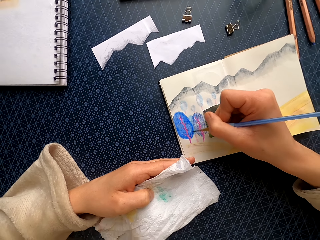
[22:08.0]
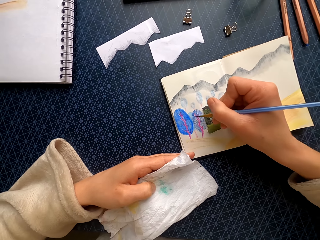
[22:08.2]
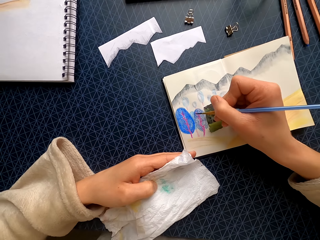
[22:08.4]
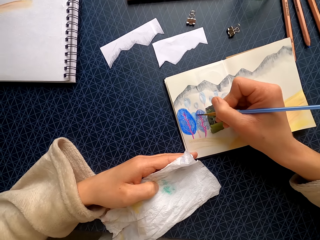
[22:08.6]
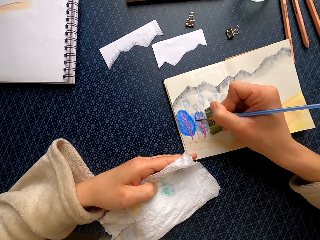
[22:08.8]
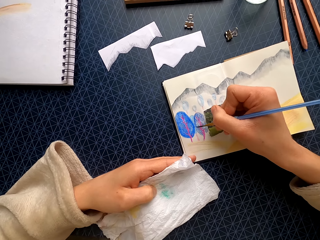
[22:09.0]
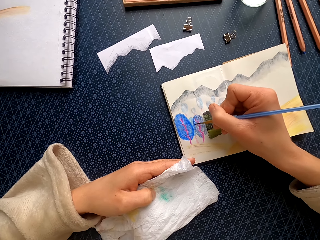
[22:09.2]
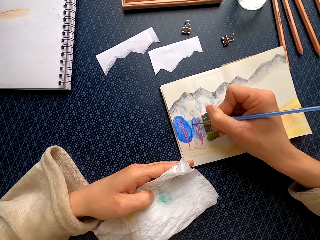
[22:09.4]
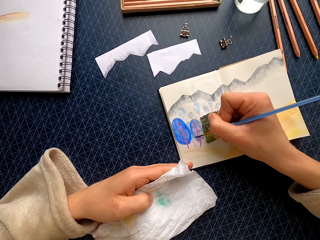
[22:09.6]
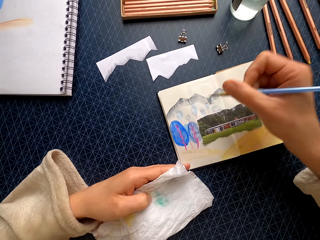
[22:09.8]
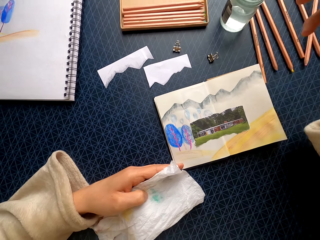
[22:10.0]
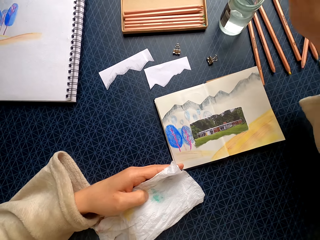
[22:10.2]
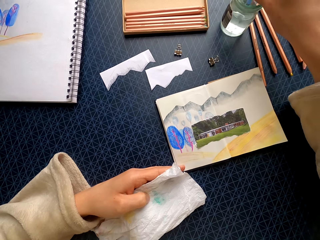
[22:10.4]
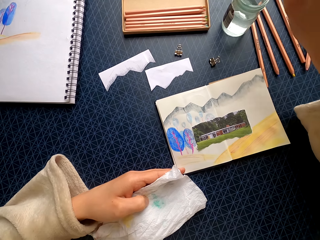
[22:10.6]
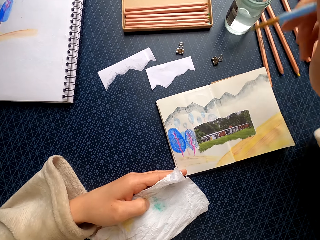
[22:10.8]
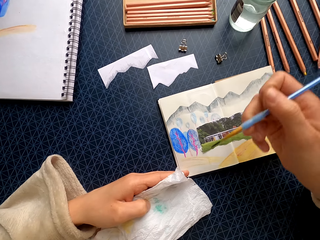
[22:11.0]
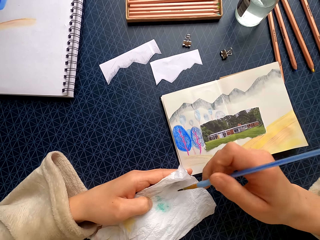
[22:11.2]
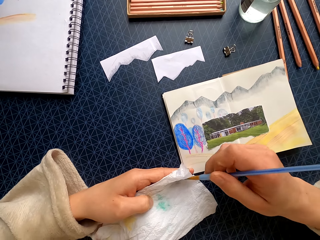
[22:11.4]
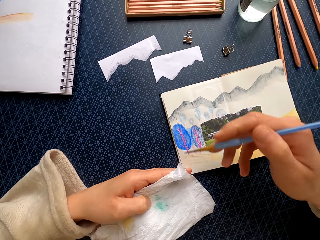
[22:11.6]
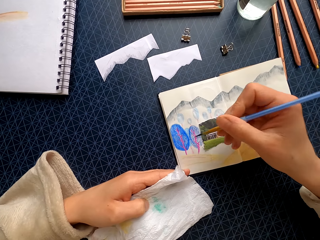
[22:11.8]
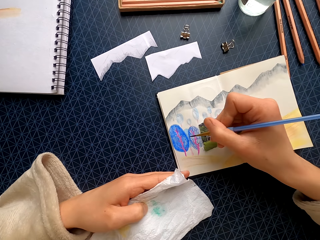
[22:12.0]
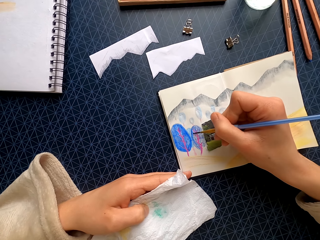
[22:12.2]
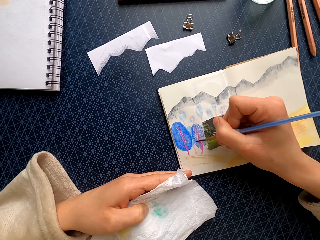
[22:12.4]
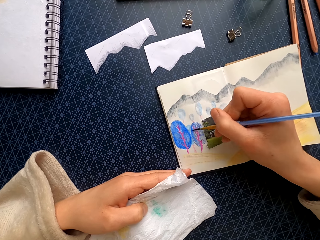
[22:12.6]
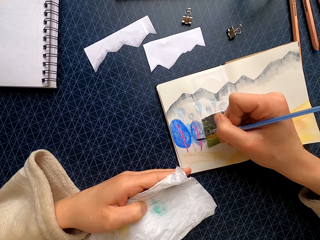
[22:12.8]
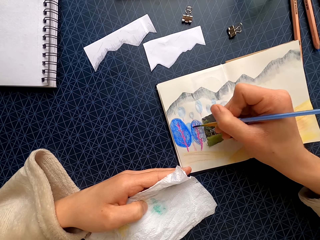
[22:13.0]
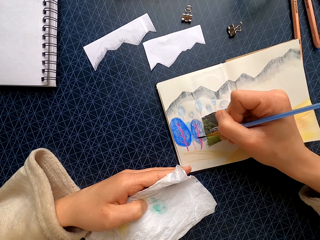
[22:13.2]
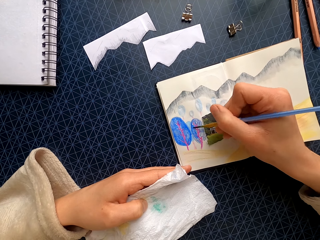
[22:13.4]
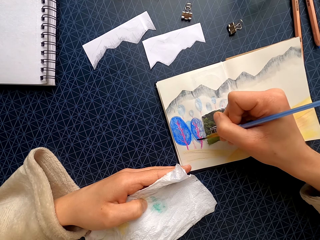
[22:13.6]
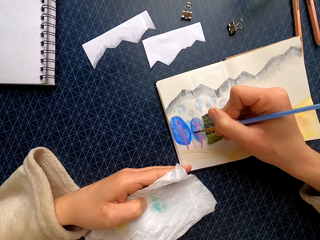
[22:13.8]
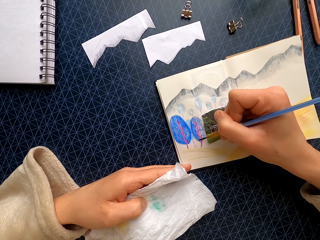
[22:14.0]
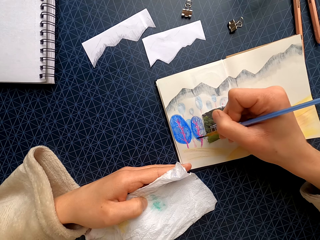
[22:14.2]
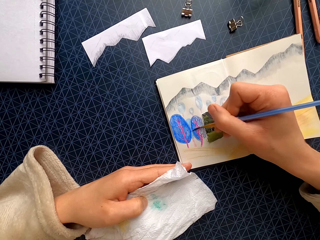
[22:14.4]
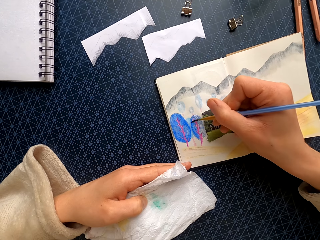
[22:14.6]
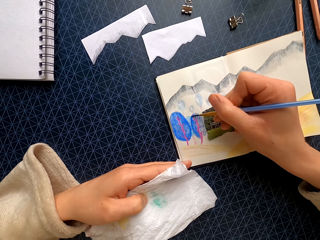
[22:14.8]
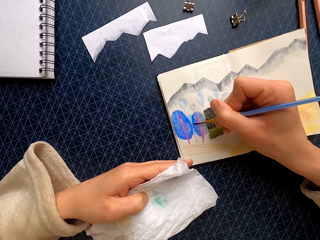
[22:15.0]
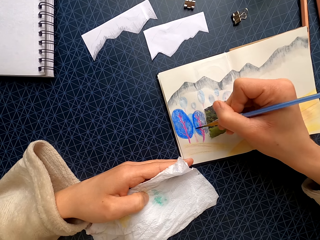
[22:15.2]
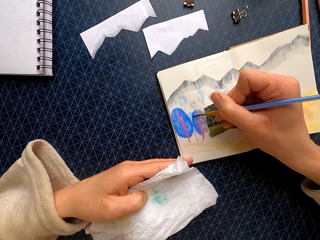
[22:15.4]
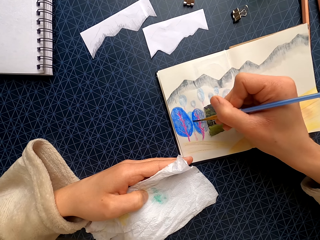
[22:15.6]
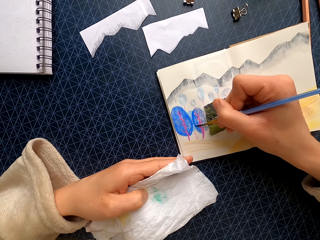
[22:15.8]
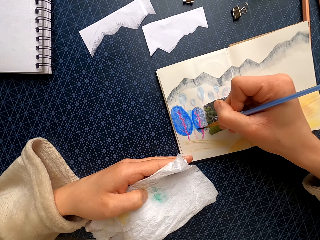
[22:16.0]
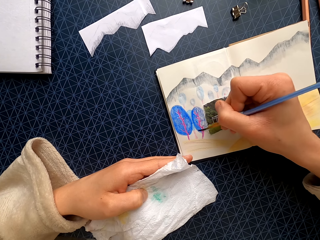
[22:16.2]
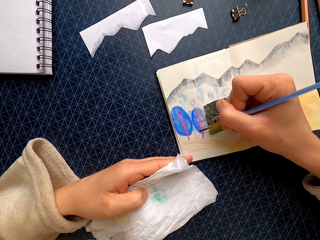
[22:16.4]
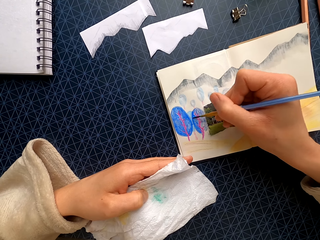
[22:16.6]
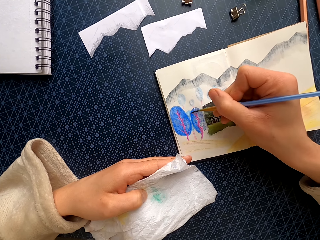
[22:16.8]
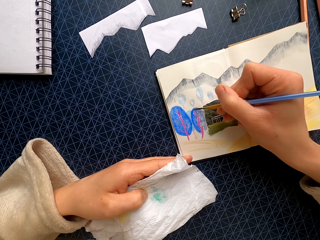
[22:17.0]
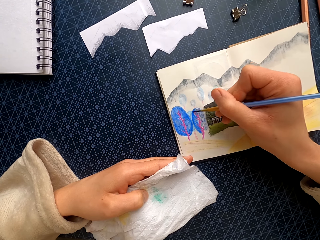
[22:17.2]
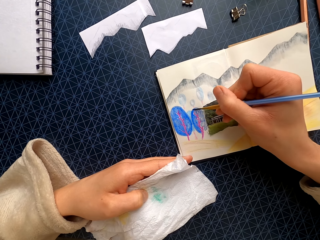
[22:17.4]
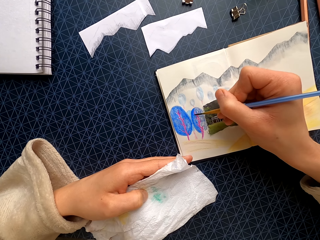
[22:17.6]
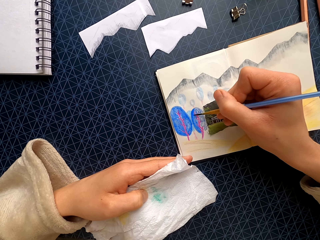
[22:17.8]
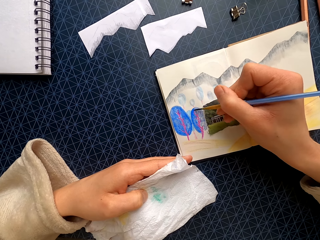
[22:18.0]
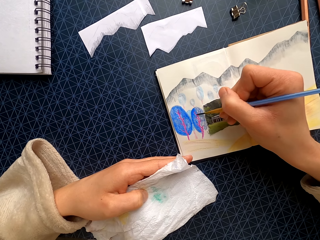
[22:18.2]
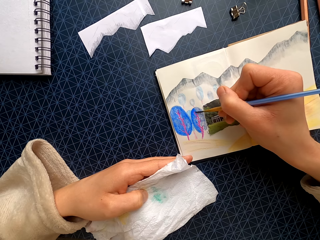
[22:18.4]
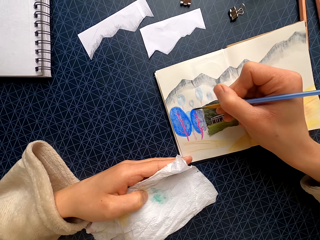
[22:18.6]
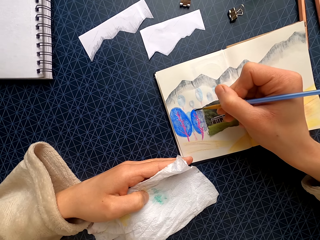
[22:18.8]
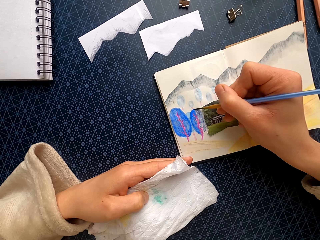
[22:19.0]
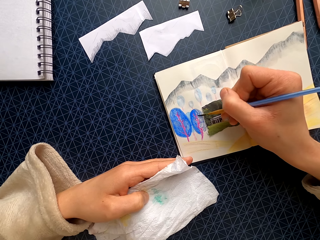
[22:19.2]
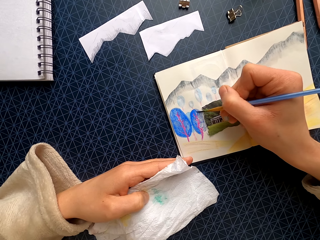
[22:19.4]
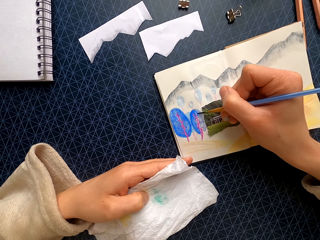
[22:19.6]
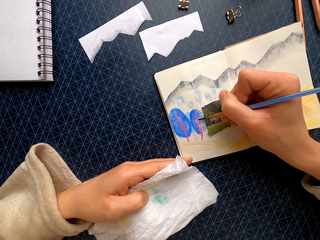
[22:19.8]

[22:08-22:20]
The camera wearer dips the brush in water in the tin. They brush the paper towel. They color the drawing.

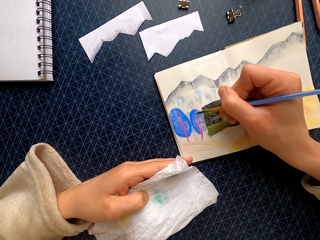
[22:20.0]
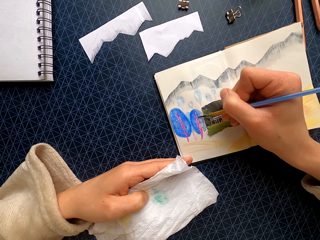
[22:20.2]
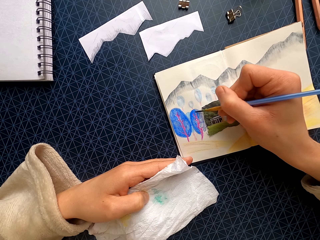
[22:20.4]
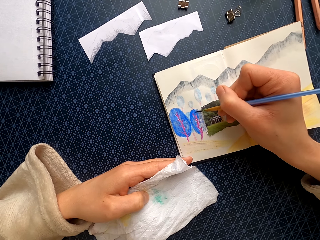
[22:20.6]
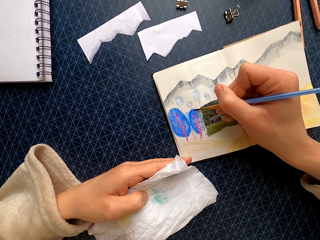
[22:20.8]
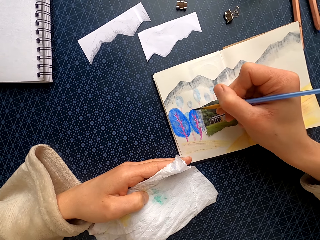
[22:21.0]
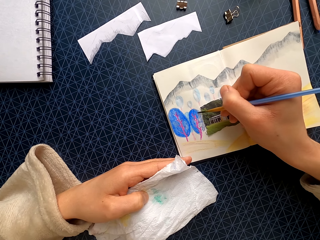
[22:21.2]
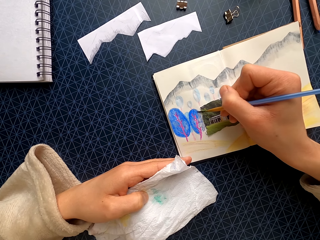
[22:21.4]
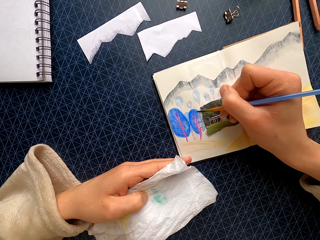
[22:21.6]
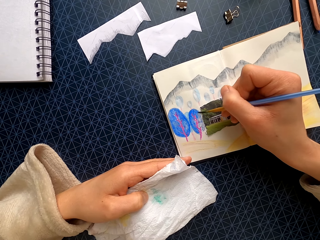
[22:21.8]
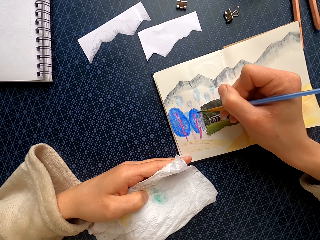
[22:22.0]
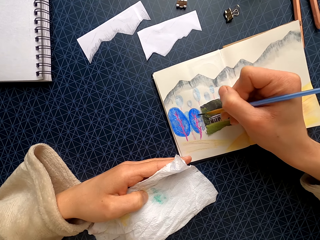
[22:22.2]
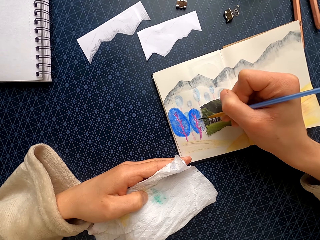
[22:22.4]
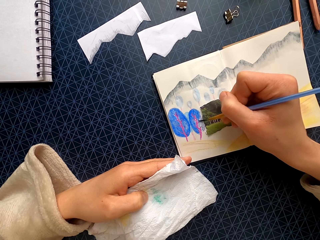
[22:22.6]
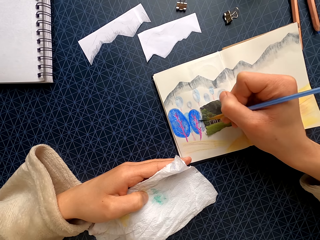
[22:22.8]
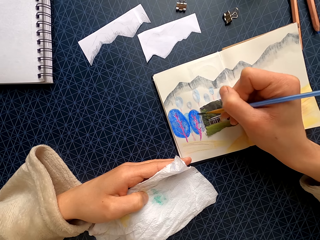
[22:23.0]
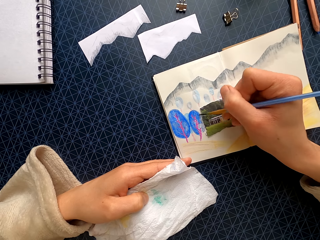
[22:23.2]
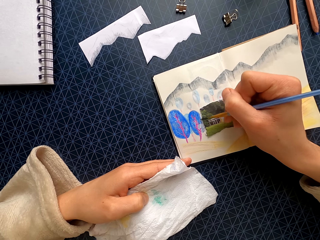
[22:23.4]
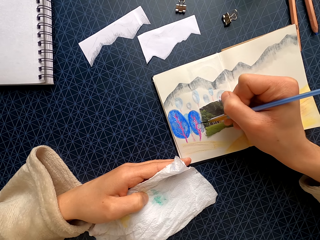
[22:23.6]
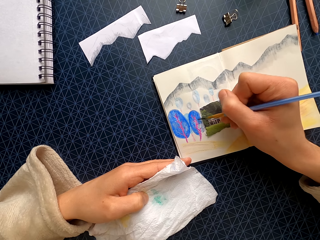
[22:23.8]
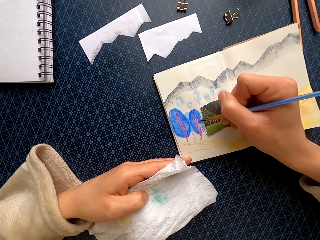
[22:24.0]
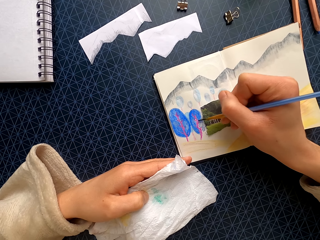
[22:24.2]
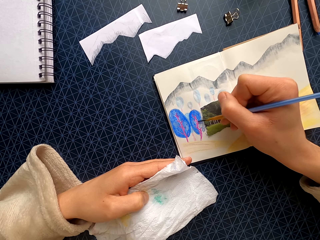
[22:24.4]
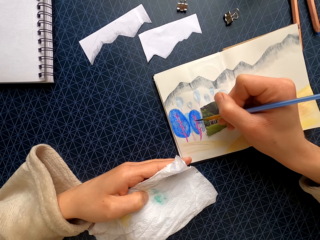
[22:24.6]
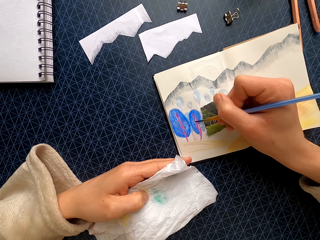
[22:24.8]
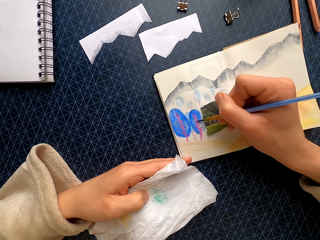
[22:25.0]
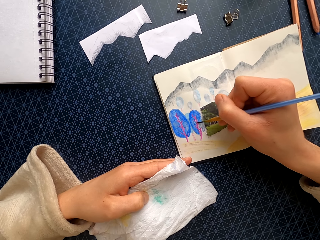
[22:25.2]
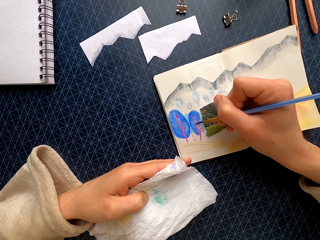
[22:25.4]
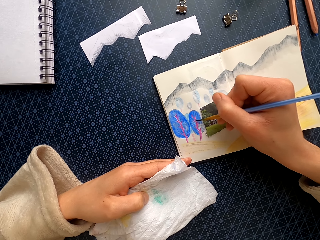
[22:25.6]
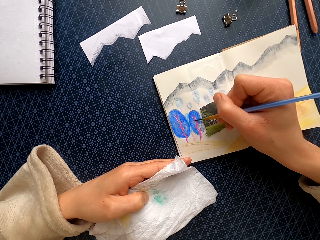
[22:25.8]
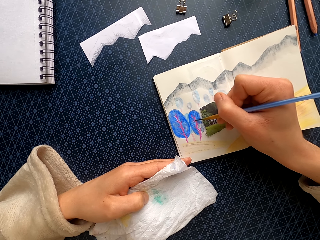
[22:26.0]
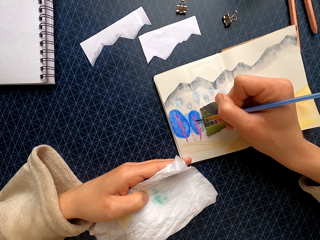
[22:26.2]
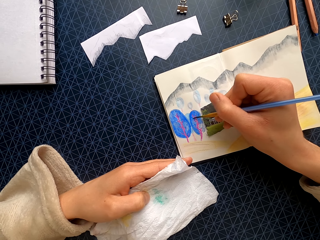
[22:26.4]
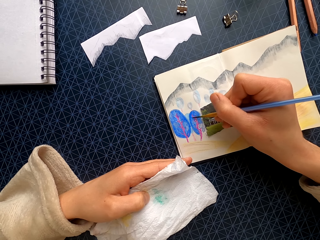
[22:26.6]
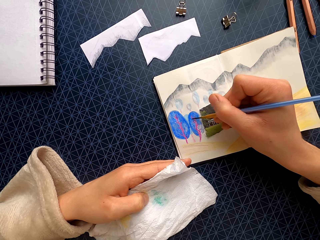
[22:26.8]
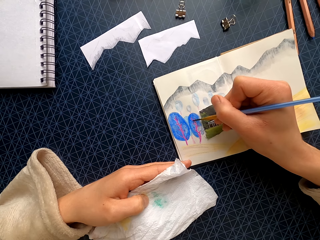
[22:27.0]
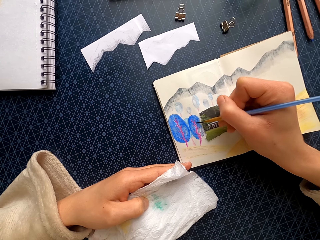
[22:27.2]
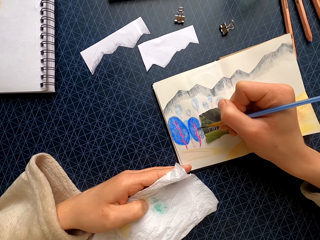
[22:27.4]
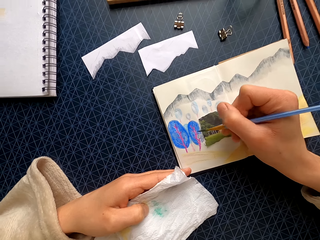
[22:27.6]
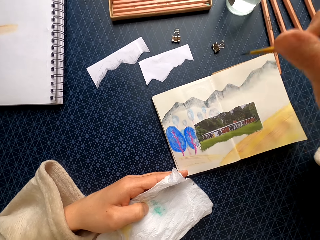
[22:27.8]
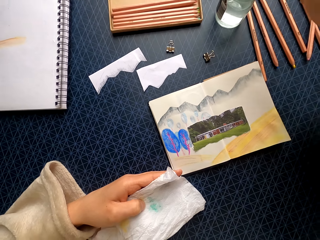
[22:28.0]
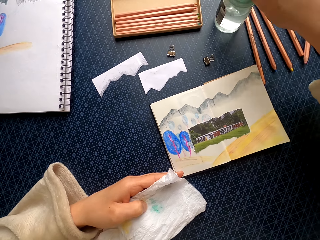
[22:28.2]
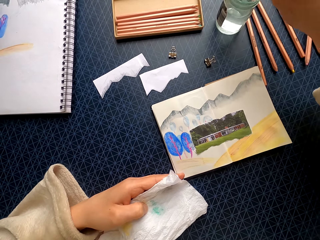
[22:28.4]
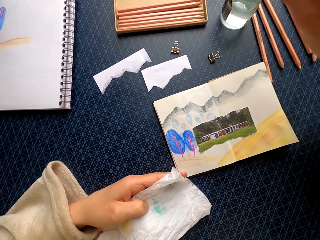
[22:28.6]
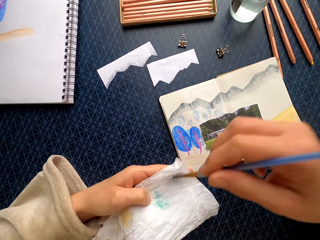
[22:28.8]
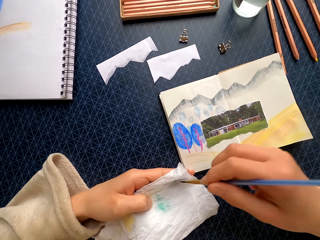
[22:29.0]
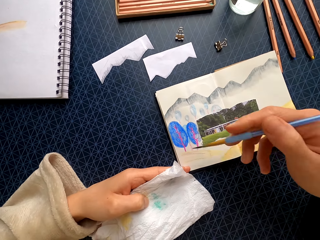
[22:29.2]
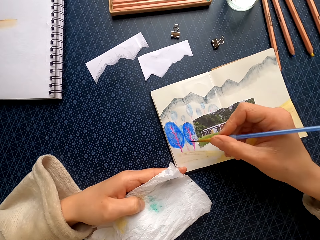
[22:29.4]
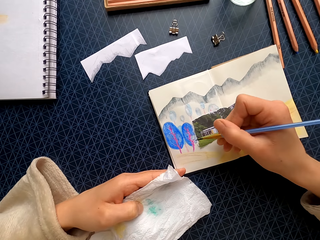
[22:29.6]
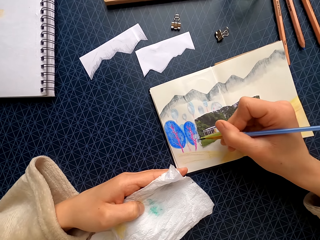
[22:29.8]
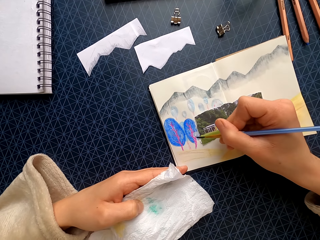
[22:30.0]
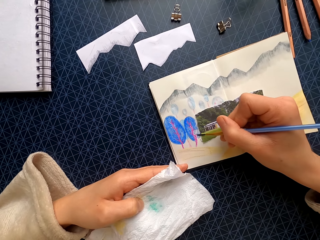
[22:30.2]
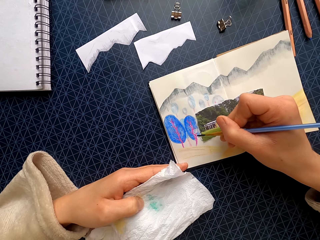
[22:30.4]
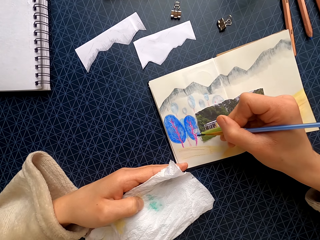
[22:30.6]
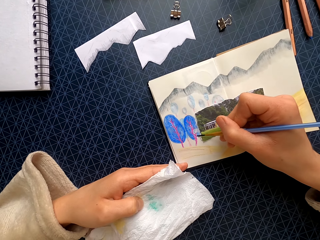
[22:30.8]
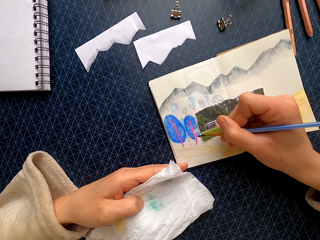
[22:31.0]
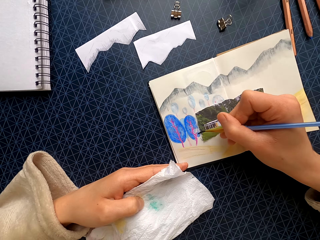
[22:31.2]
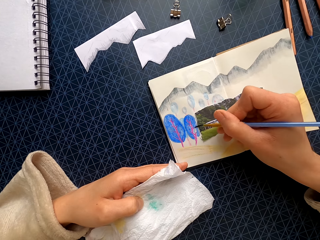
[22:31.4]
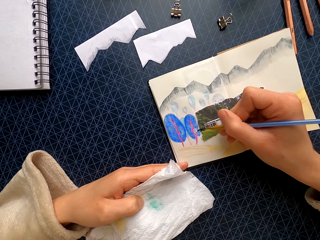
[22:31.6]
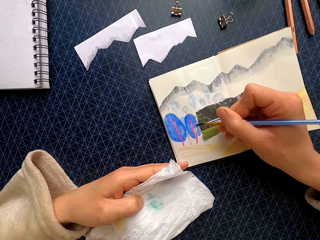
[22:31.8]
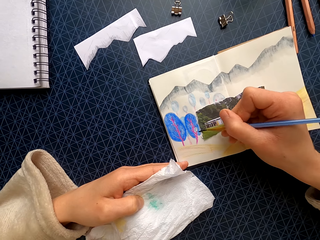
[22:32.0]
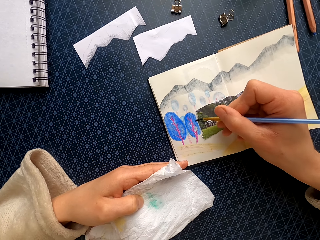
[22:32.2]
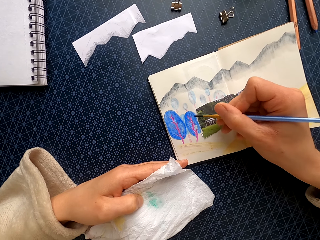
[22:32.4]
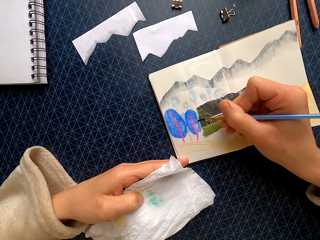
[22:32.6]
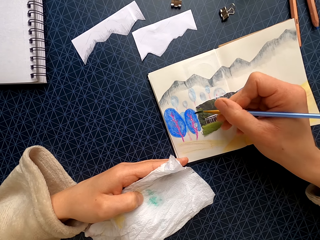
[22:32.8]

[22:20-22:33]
The camera wearer dips the brush in water in the tin. They brush the paper towel. They color the drawing.
